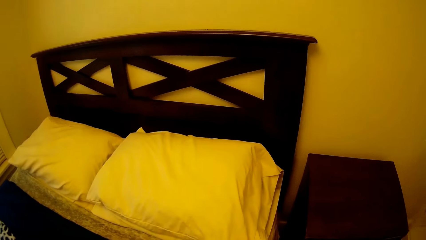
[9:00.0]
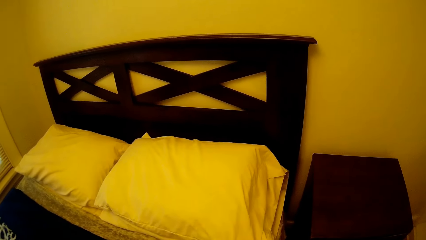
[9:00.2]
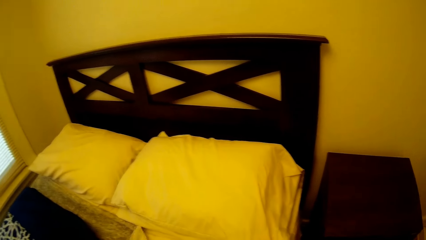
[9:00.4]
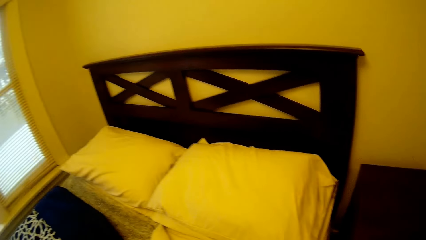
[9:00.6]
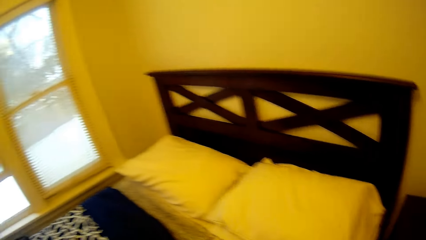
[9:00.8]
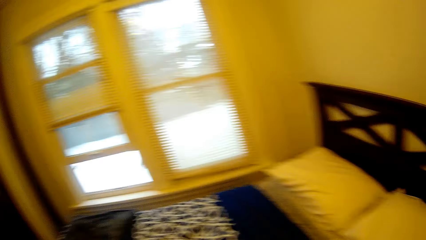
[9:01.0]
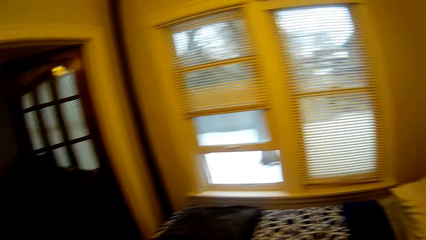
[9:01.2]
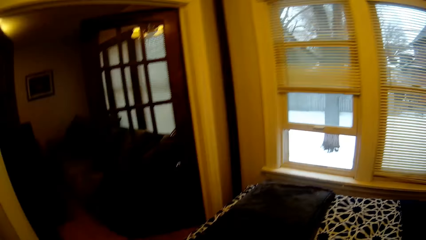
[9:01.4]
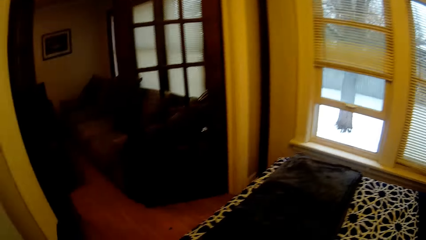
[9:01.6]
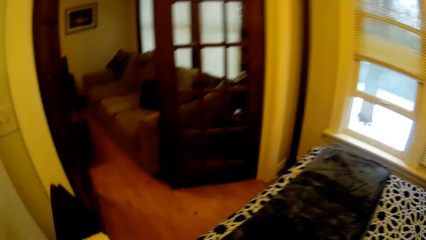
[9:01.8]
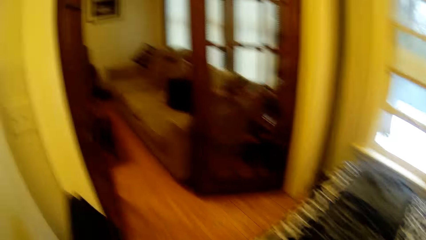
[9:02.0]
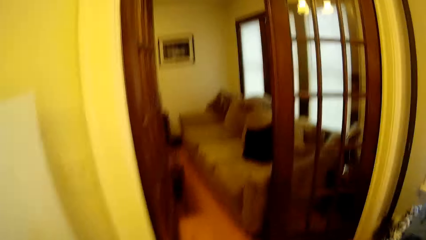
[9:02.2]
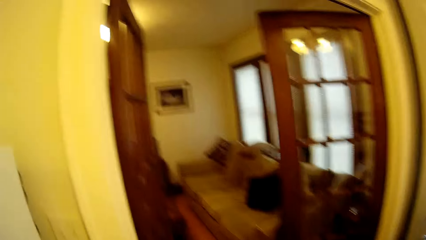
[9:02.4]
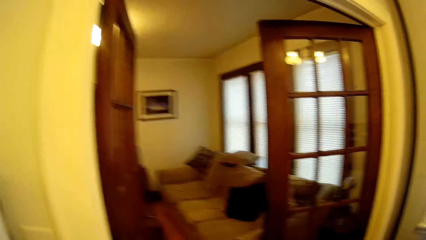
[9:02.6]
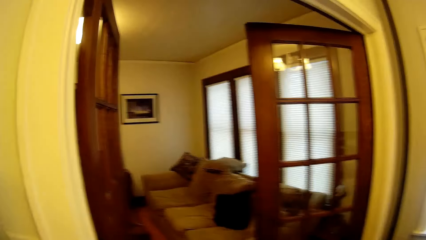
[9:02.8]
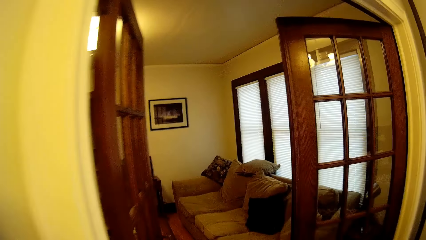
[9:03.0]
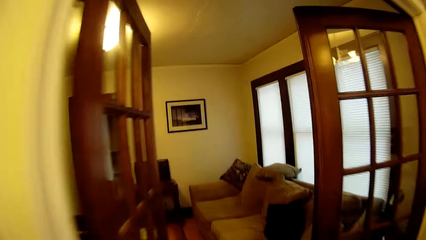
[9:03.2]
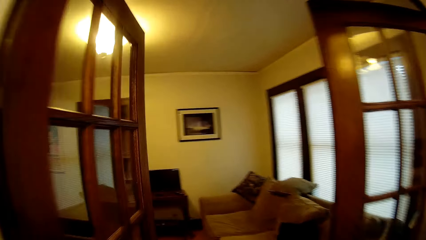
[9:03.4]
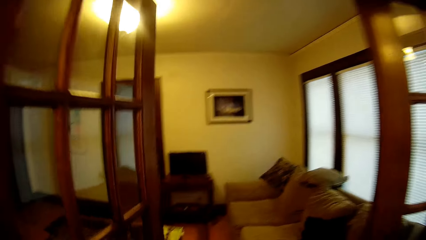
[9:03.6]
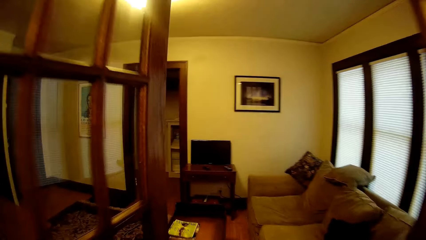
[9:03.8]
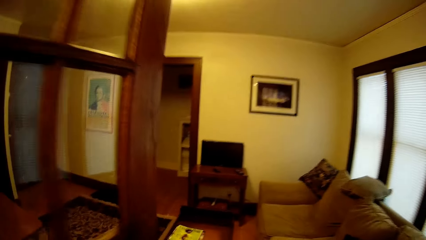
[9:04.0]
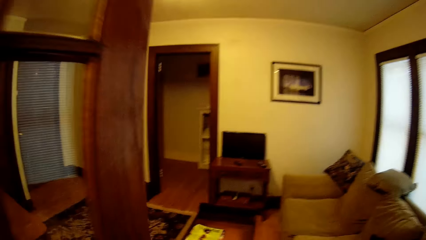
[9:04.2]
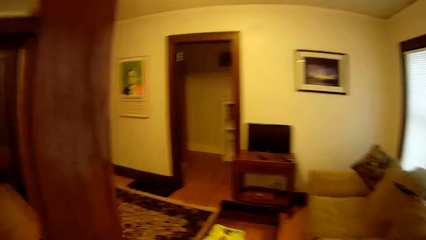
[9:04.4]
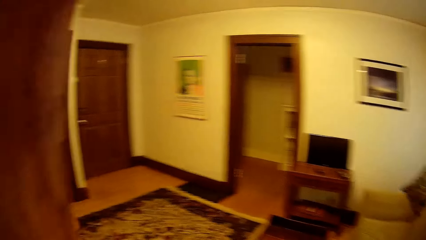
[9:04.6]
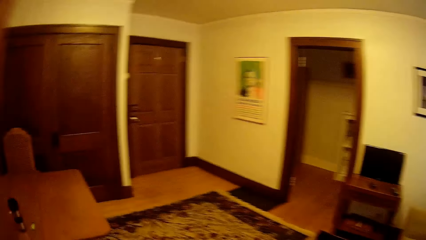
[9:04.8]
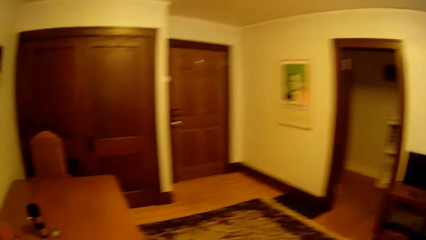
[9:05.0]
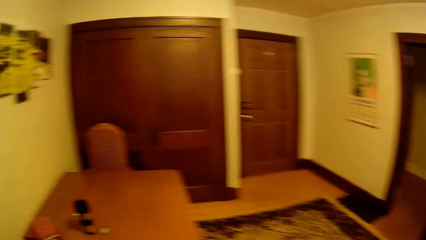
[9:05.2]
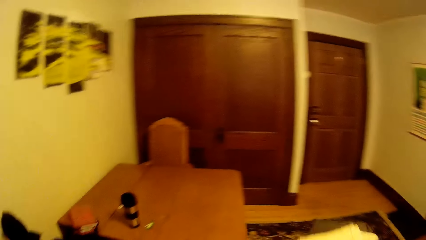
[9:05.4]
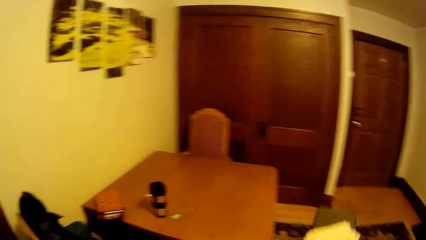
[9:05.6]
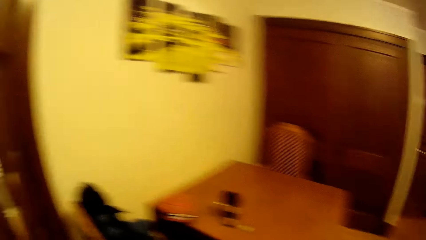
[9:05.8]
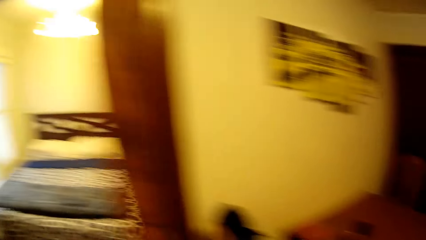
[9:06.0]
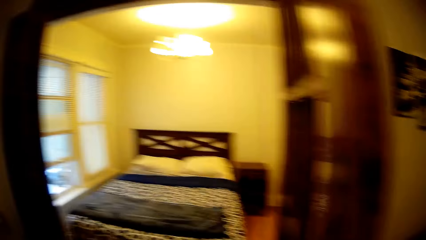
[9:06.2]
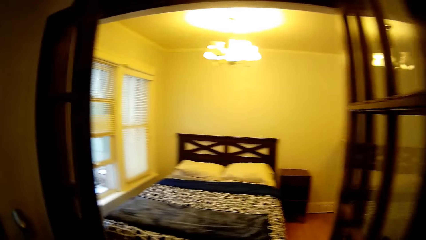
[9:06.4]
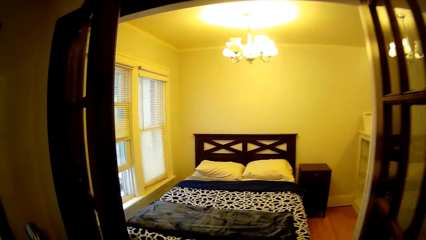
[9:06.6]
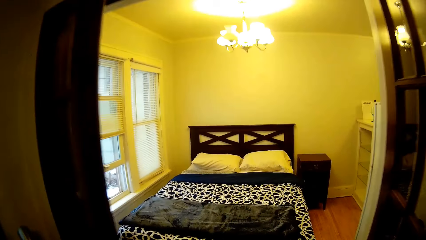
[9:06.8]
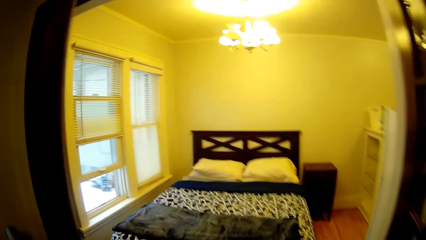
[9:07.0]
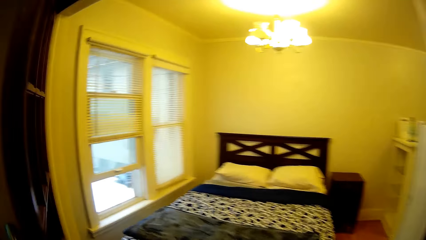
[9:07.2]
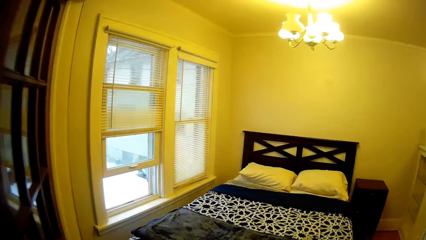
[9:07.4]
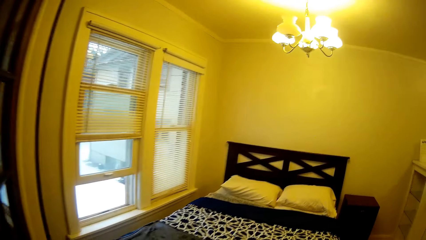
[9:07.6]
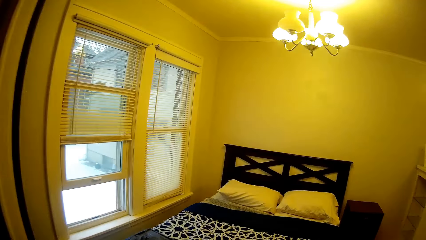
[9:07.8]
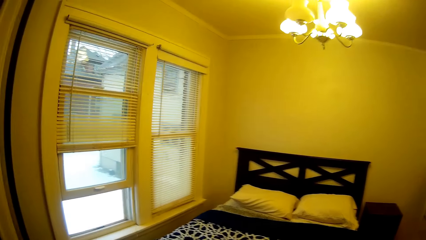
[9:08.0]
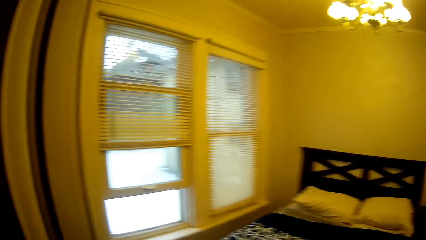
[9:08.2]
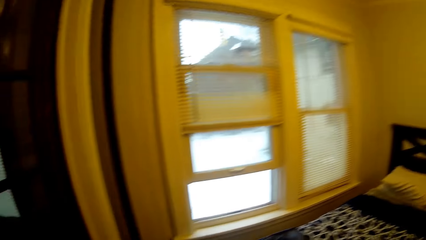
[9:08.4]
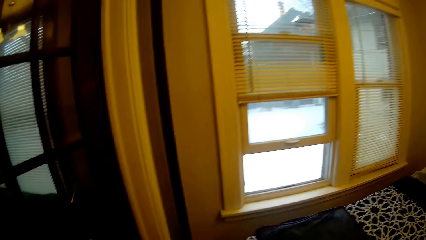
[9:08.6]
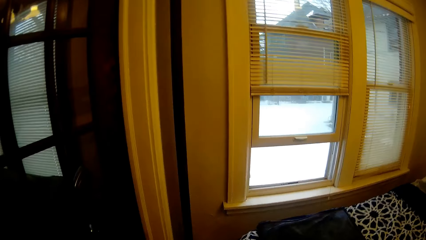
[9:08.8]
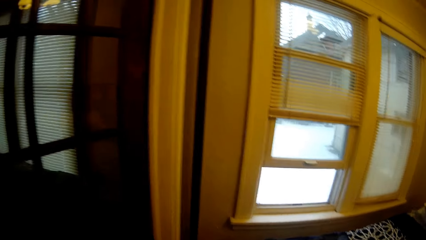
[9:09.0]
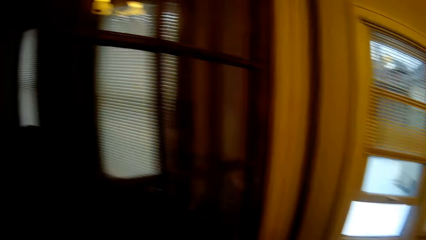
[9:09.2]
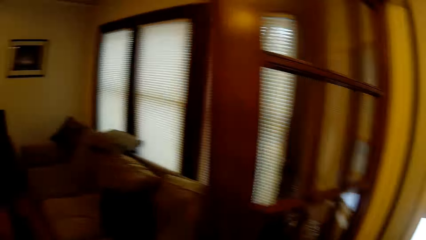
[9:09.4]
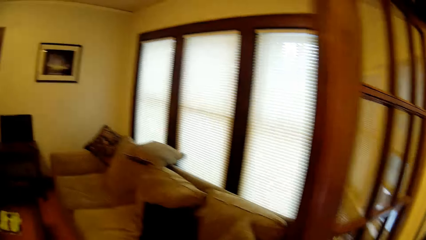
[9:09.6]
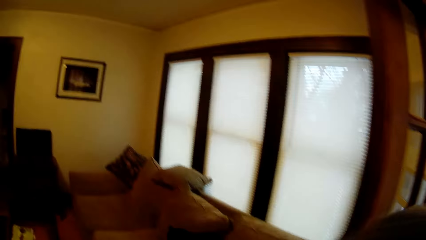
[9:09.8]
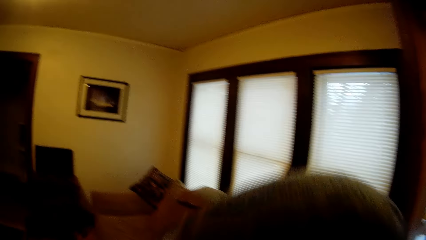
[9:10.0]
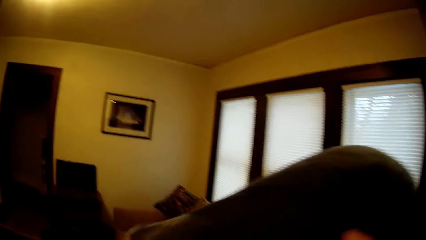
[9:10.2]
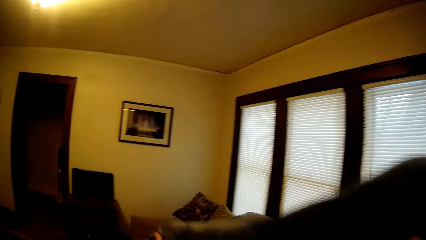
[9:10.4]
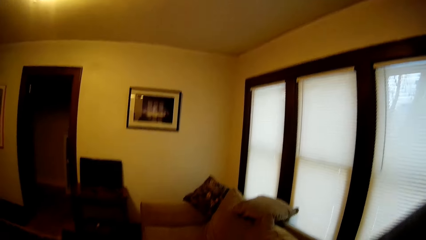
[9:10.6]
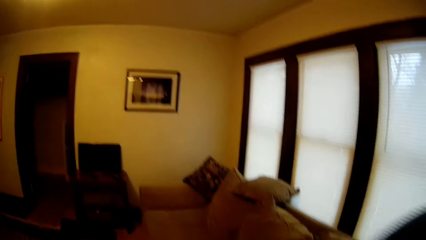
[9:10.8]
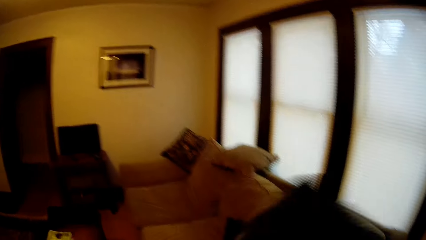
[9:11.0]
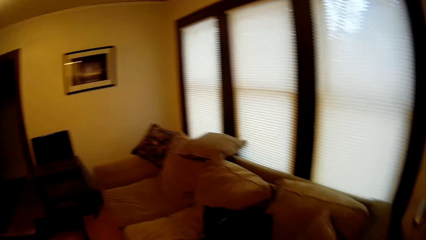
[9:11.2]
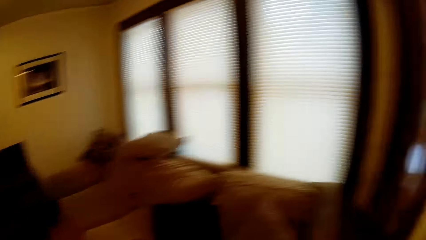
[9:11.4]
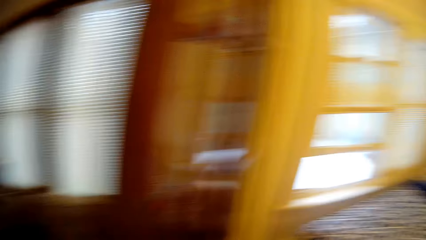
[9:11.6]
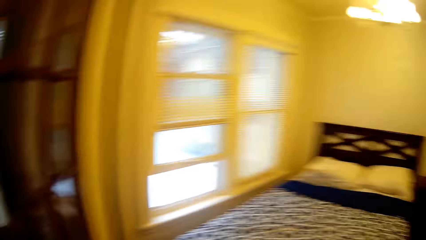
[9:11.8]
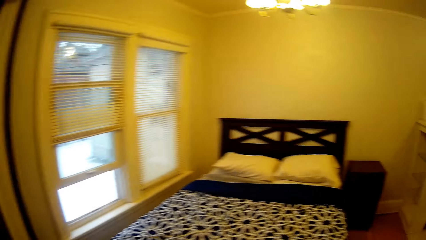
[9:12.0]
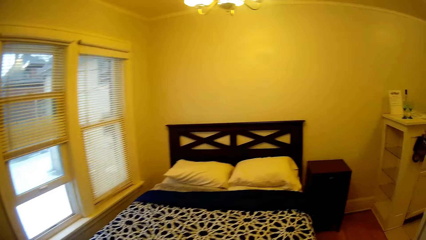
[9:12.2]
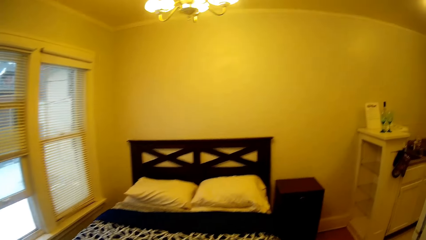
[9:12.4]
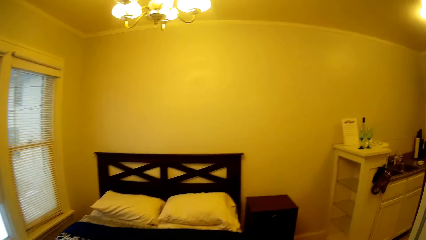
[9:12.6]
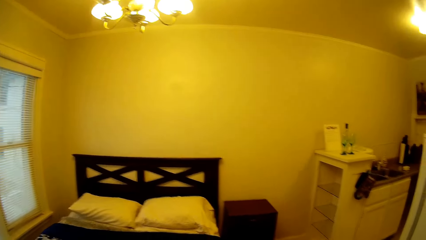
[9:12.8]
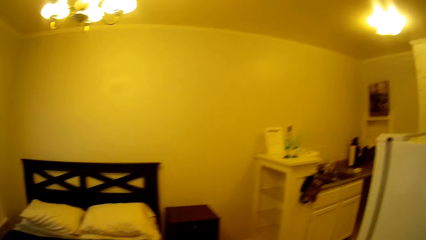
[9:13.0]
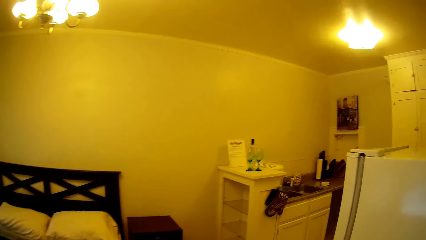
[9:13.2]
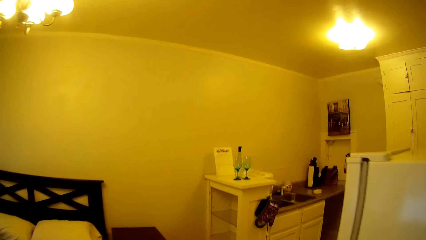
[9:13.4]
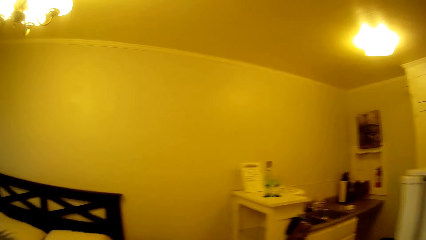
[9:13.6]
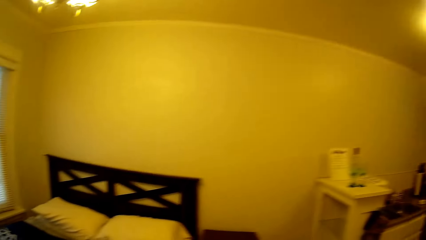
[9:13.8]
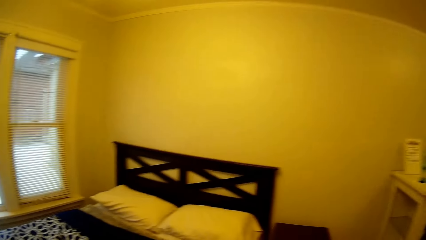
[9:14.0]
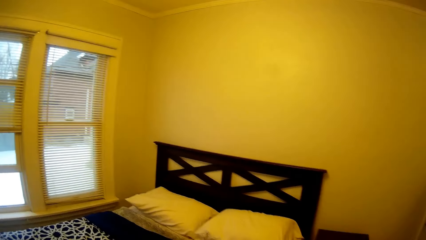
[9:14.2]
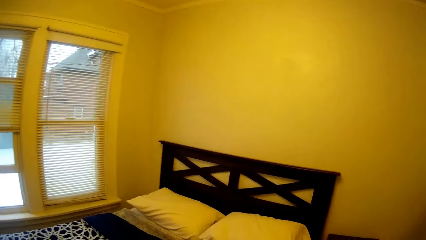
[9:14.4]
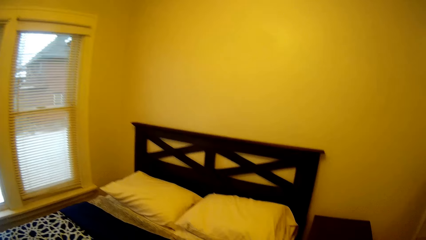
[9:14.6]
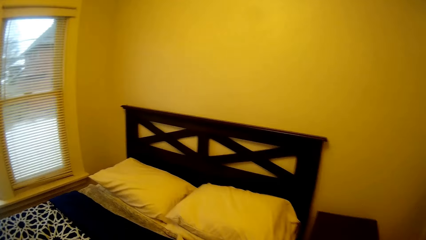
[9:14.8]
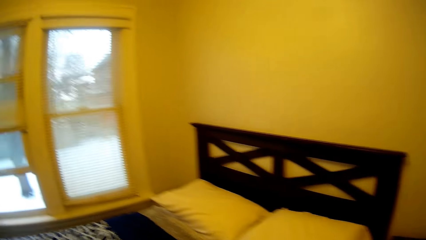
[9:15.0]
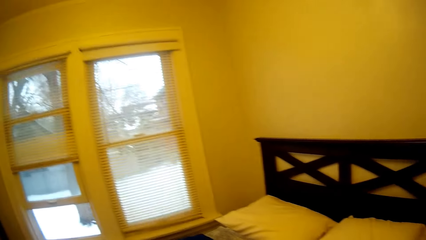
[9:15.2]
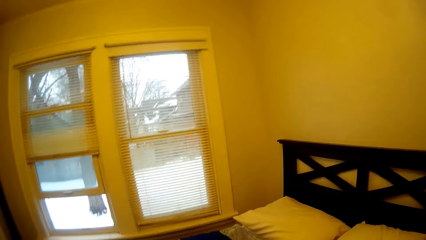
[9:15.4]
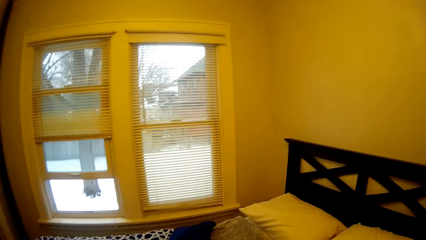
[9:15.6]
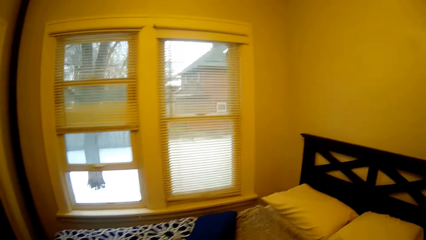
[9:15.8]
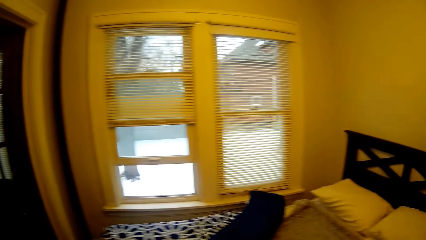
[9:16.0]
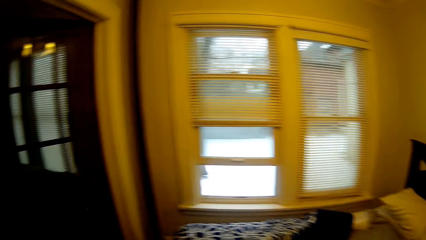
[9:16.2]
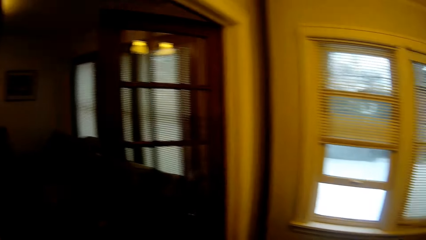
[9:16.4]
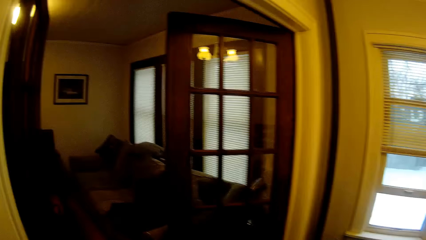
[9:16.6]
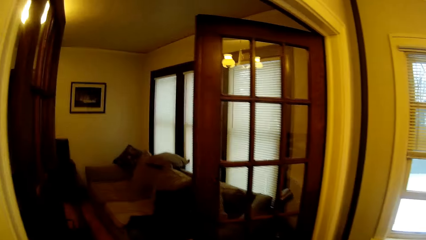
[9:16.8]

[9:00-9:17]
The camera wearer walks around in the house. They get in the sitting room. They drop something on the floor. They get in the bedroom. They walk around in the house. They put a bed runner on a sofa. They get in the sitting room. They walk towards a bed. They get in the bedroom. They remove a duvet from the bed.
